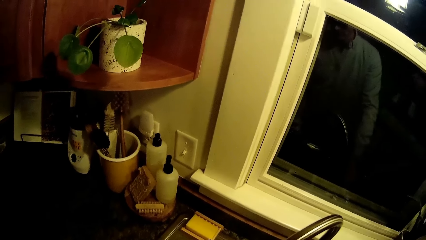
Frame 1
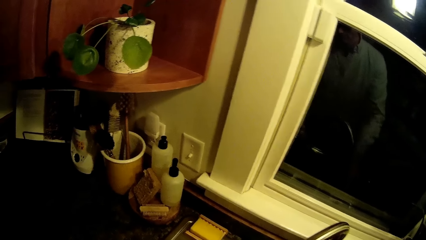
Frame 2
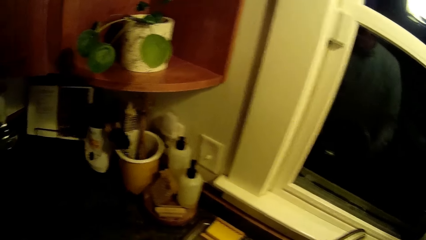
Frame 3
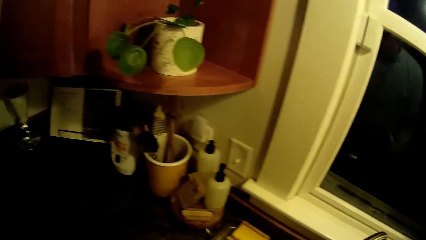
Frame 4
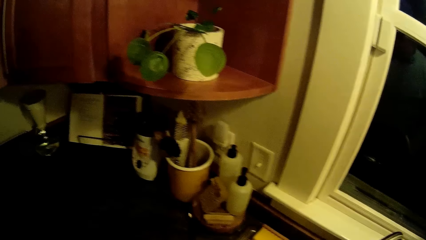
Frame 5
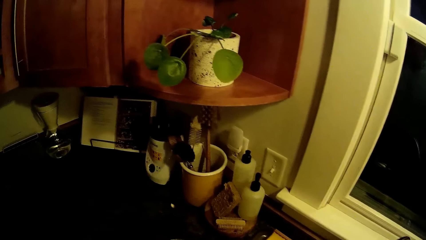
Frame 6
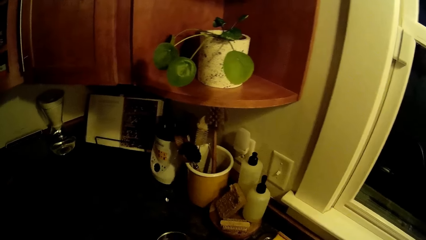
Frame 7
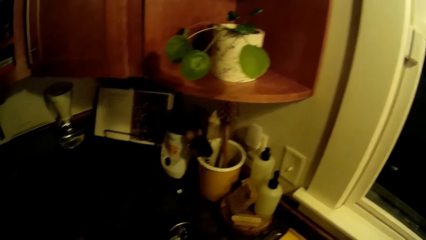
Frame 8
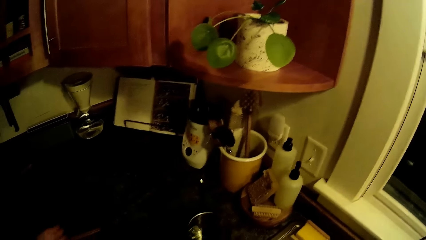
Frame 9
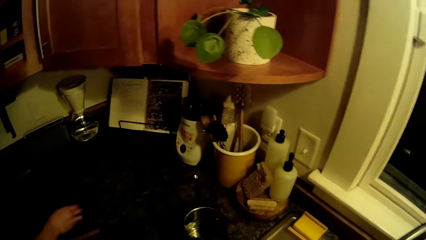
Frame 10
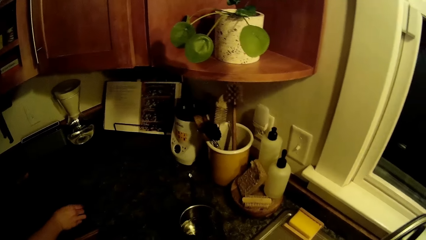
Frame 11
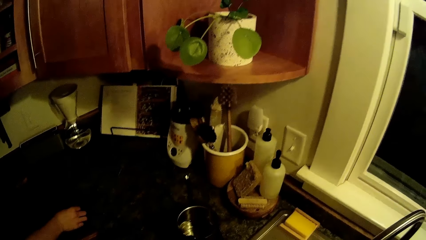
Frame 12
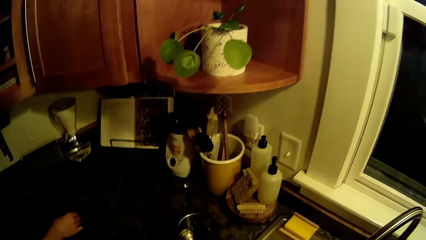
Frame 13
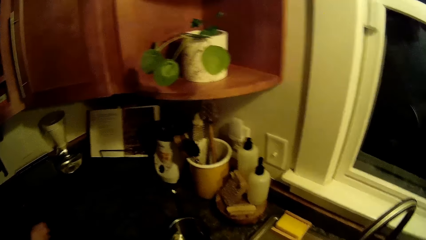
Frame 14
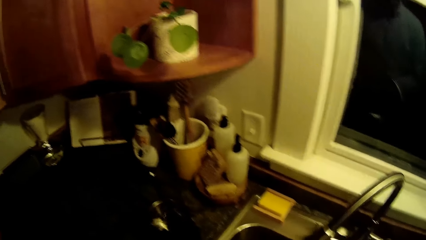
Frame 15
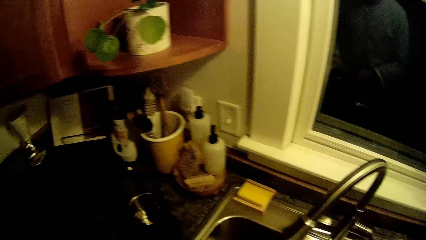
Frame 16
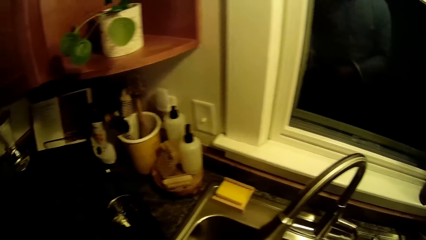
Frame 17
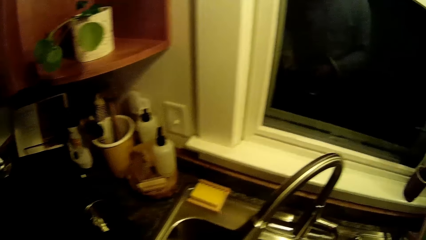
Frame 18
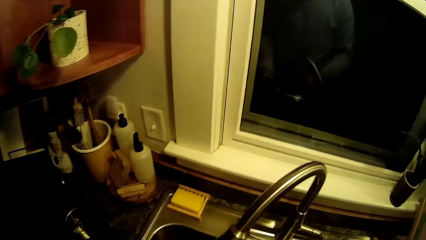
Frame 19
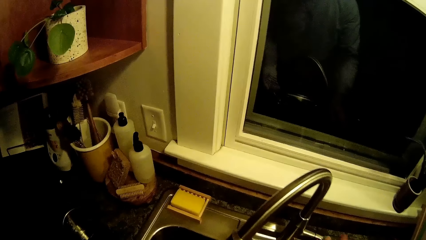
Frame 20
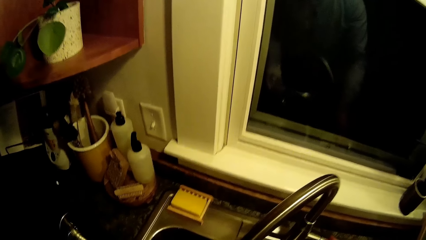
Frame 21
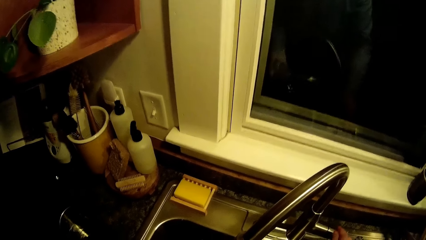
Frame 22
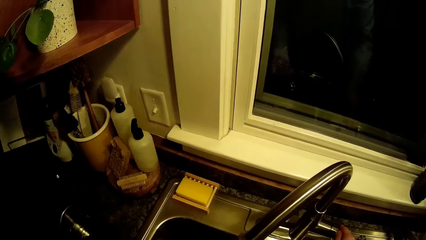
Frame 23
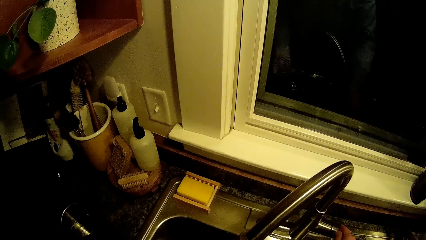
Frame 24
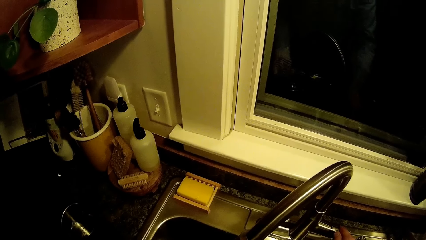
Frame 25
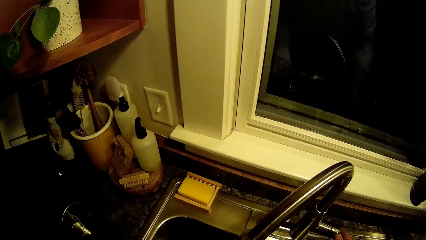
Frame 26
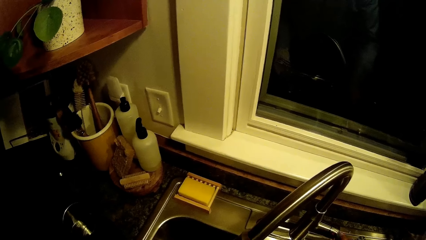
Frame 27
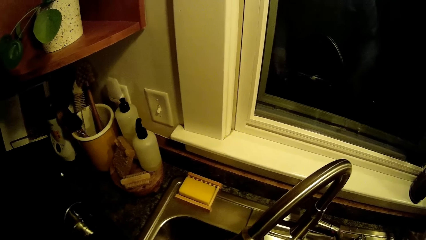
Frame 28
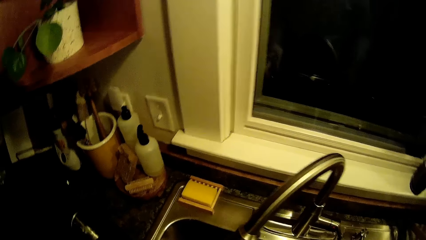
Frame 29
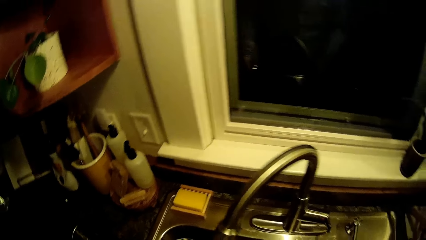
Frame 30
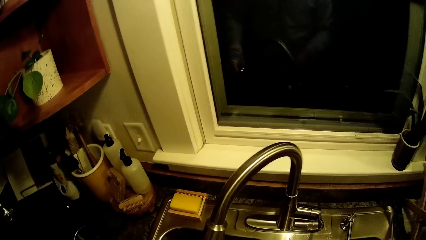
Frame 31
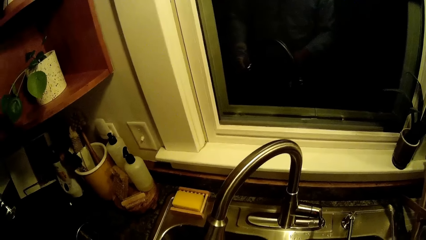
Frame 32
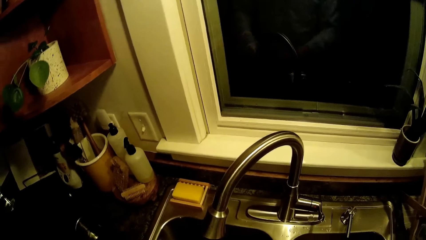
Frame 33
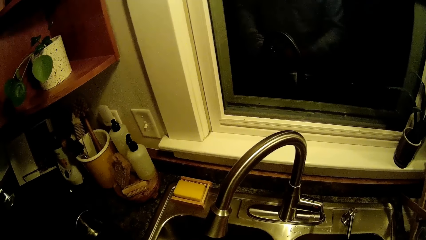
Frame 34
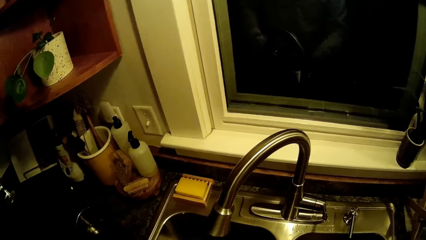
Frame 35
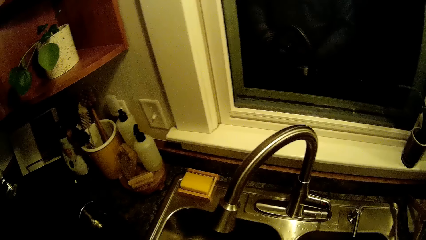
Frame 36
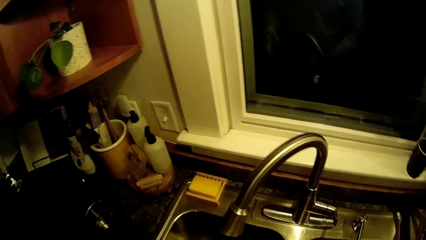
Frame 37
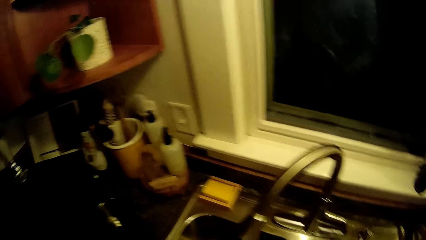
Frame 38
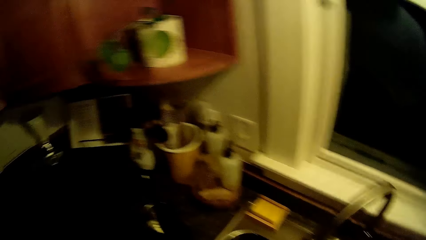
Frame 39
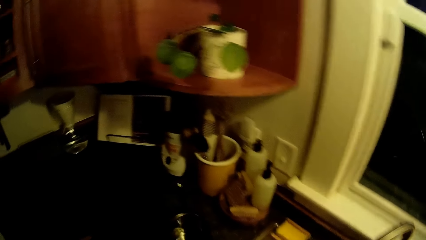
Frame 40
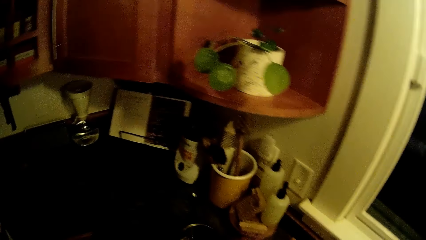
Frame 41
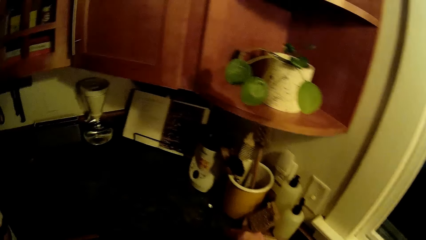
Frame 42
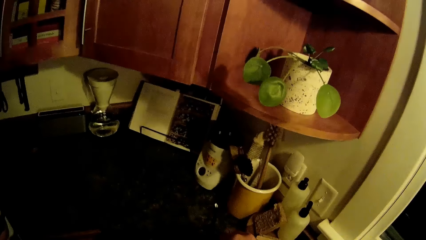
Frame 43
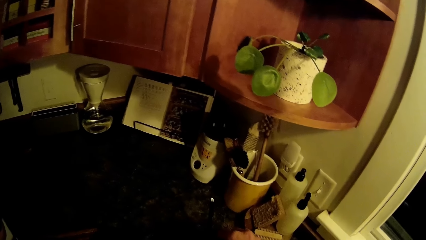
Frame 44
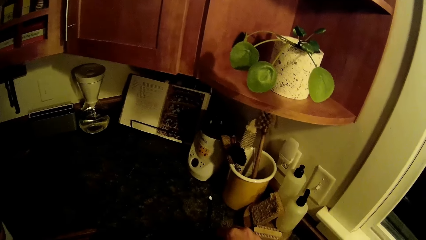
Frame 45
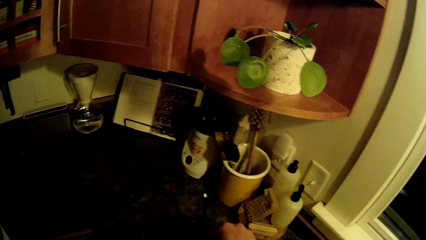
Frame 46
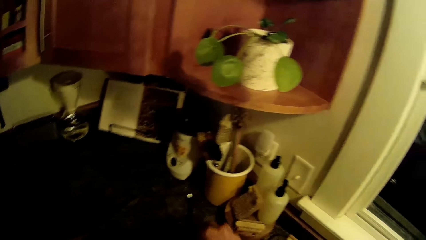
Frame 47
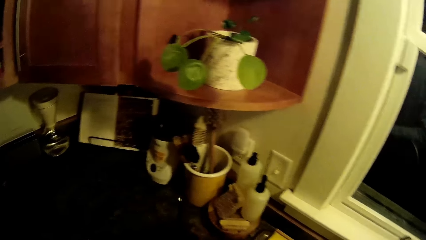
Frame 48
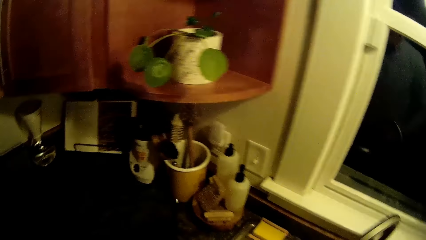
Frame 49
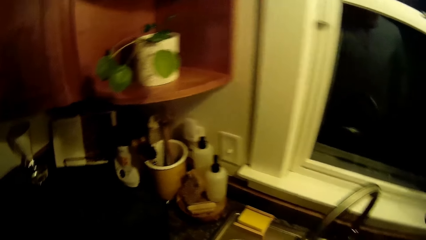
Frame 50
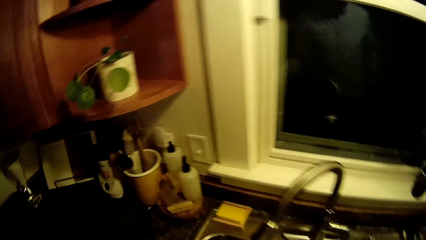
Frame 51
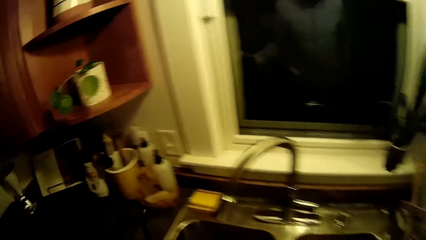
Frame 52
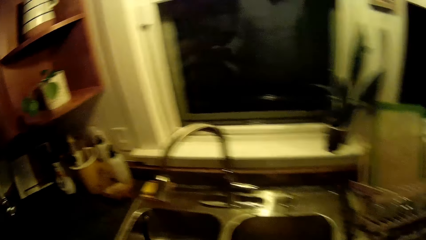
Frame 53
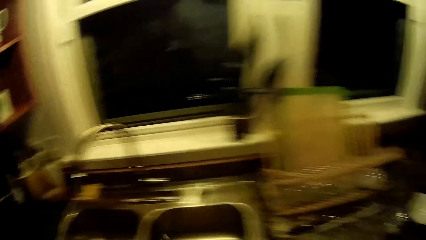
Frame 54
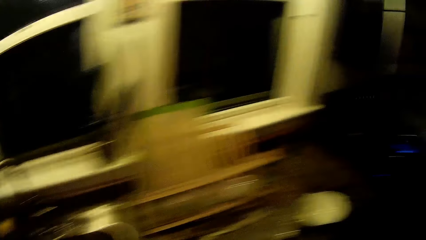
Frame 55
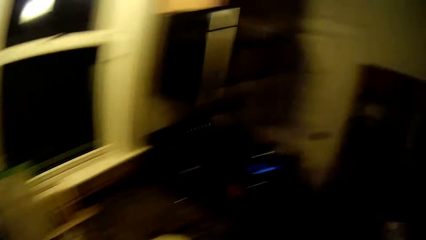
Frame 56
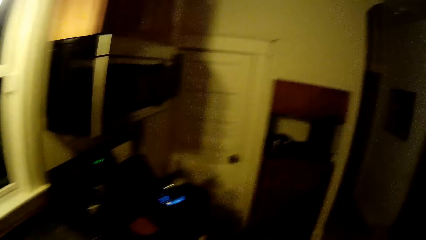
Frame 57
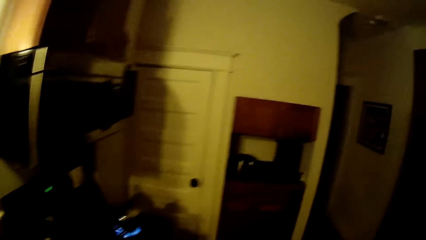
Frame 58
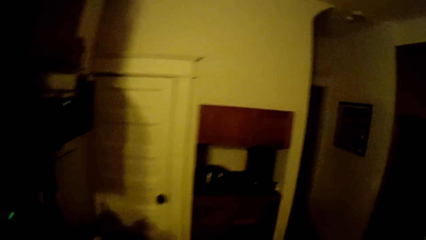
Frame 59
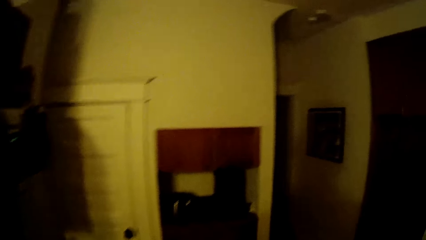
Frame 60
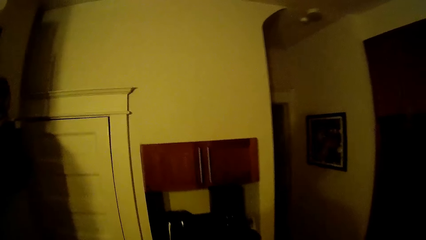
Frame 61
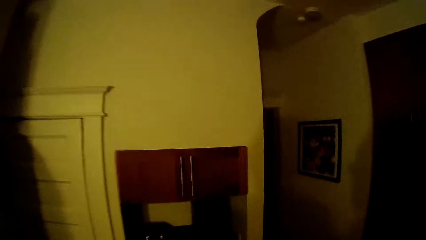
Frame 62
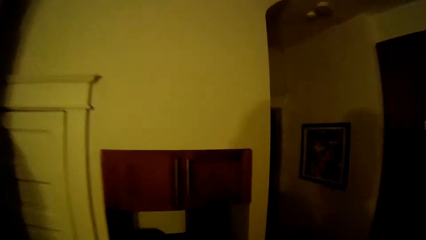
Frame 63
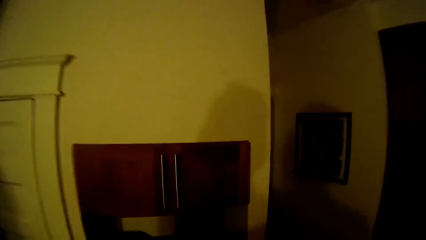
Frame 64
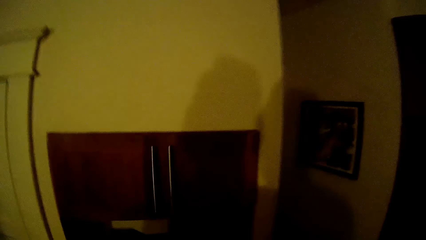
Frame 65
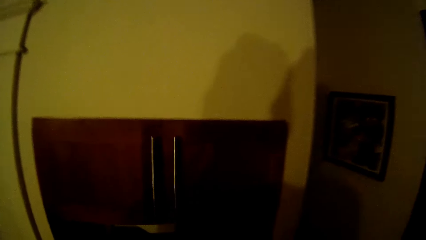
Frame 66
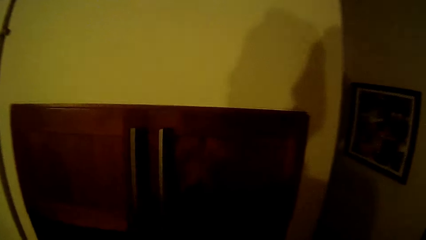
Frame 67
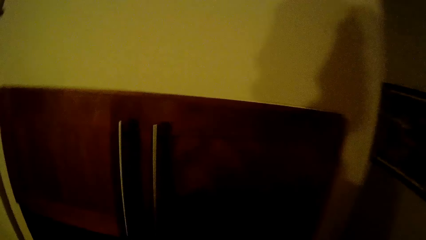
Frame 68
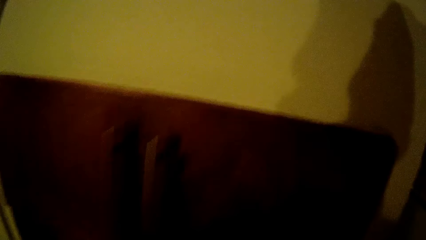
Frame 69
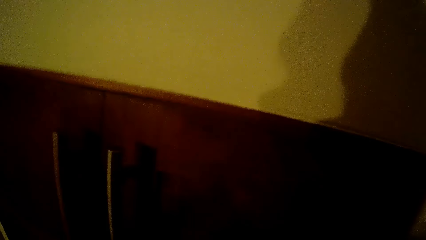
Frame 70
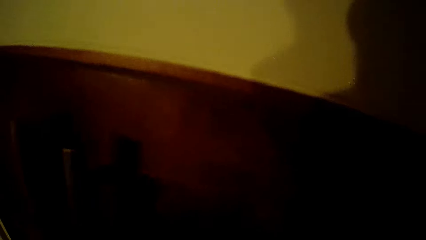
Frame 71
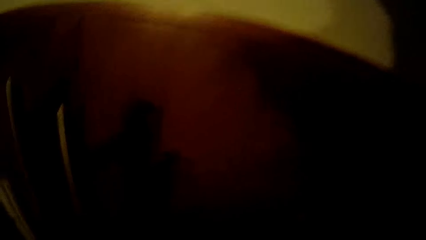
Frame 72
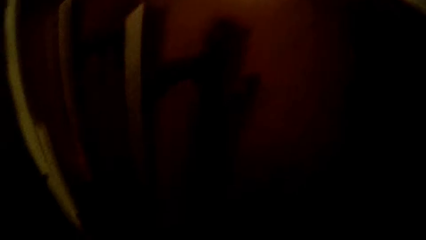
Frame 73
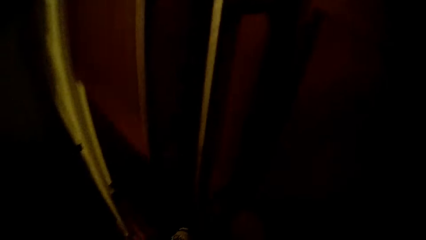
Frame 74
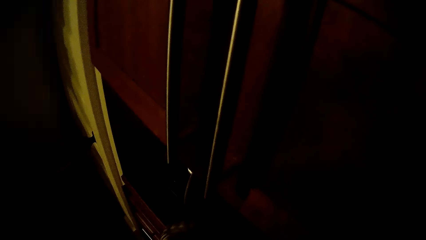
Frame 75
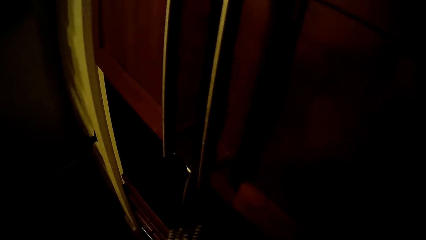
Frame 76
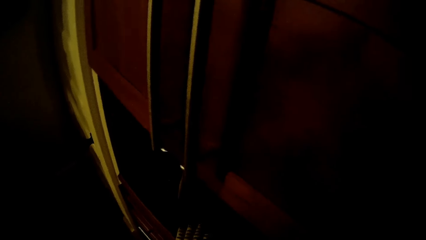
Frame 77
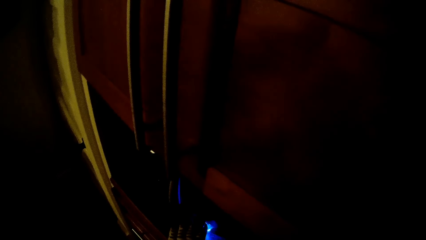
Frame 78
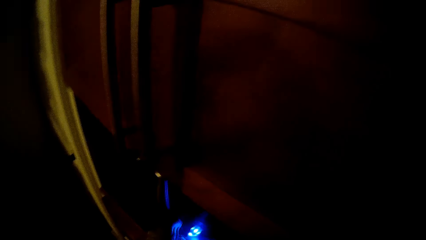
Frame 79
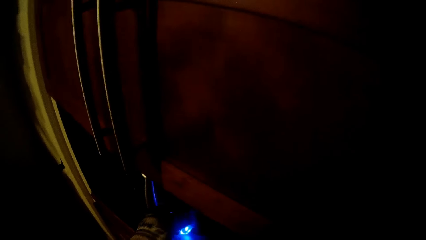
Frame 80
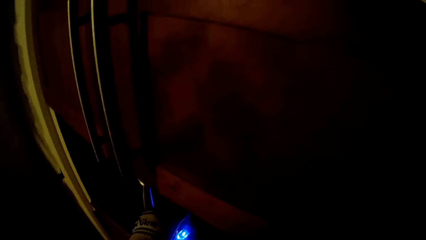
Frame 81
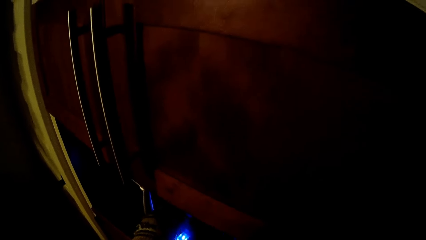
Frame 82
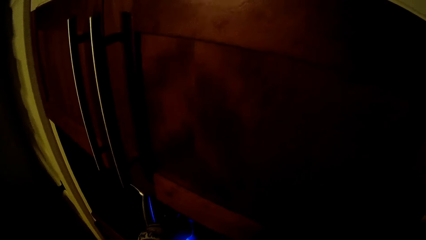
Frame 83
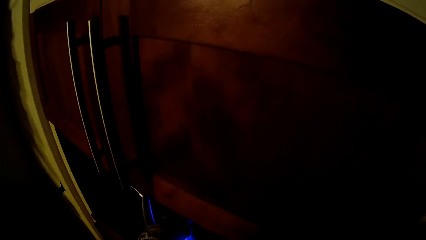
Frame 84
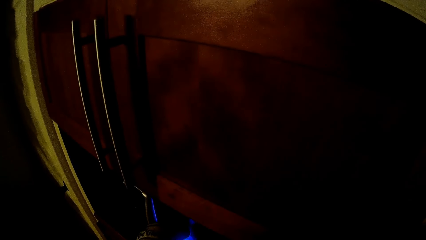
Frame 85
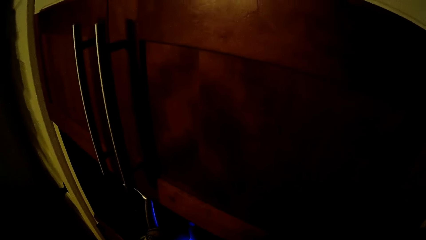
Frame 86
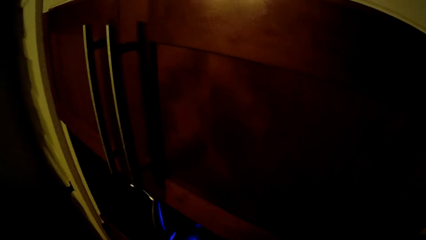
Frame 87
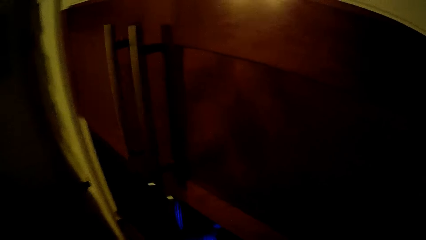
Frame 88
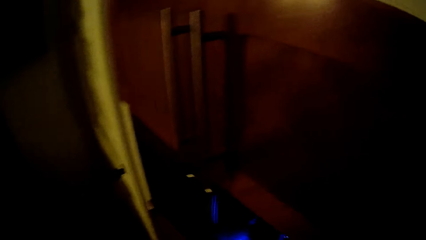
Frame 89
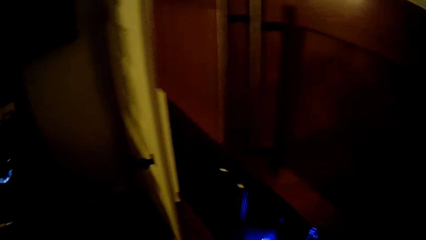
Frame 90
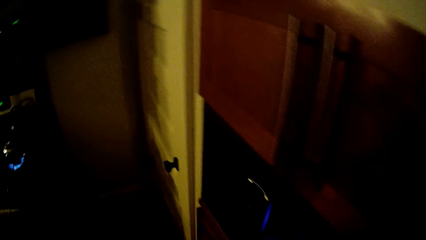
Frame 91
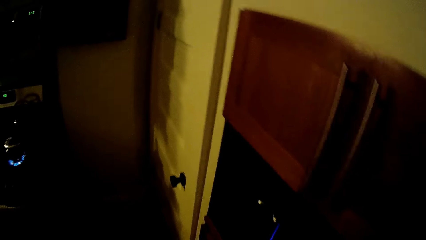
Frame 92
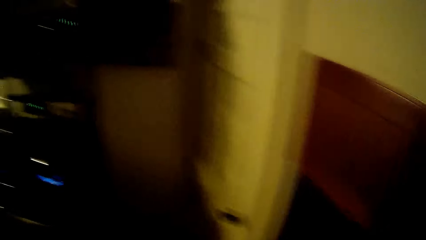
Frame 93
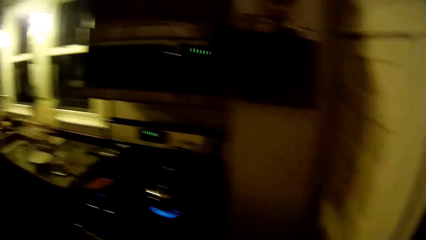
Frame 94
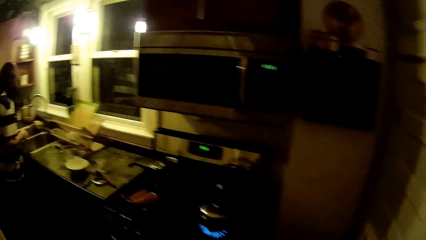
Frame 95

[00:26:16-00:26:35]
The camera wearer drops a pot of water or coffee jug on the kitchen counter with his left hand. He places a cover on the pot of water with his right hand. He picks up the pot of water with his hands. He walks towards the cabinet. He walks over to an in-built kitchen gas stove. He puts the coffee jug in the coffee machine. He lights up the in-built kitchen gas stove with his left hand. He puts on the coffee machine.
